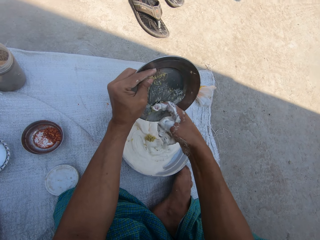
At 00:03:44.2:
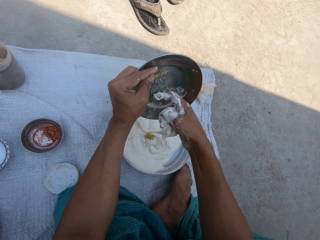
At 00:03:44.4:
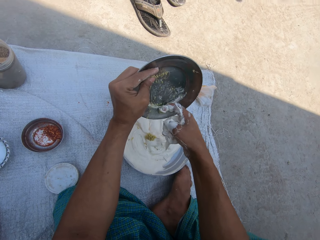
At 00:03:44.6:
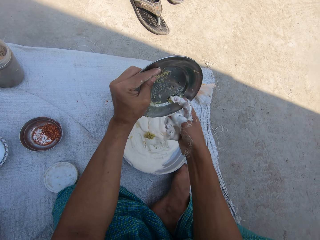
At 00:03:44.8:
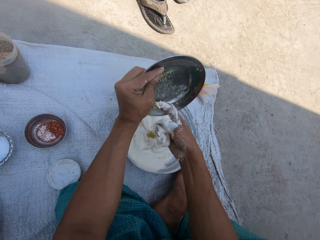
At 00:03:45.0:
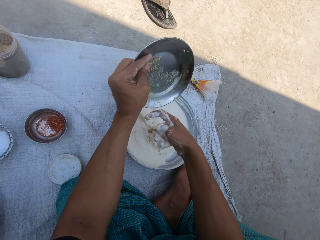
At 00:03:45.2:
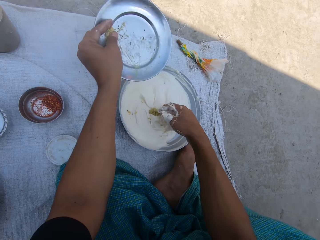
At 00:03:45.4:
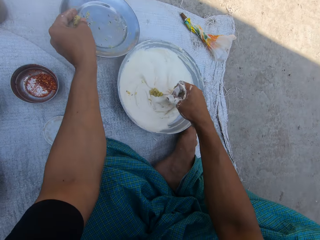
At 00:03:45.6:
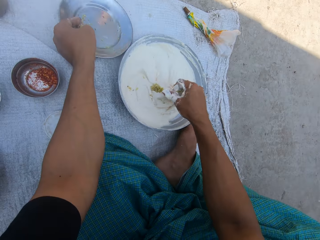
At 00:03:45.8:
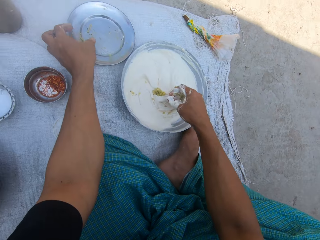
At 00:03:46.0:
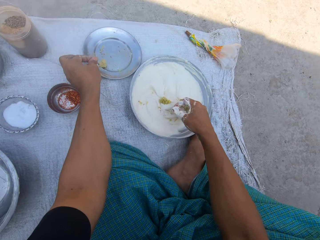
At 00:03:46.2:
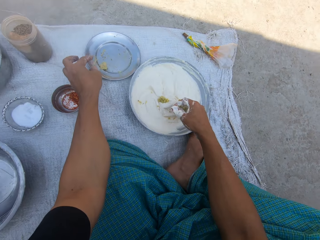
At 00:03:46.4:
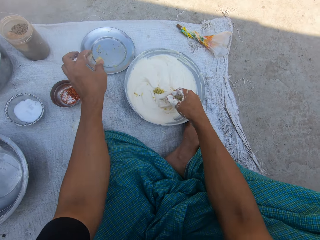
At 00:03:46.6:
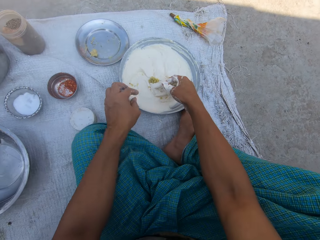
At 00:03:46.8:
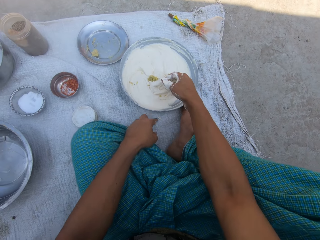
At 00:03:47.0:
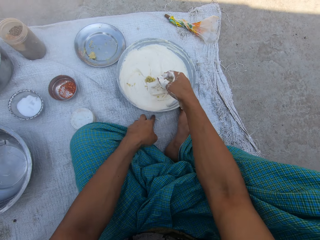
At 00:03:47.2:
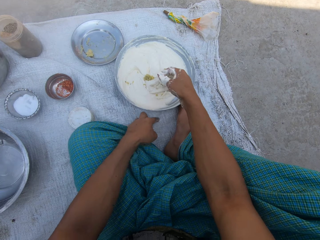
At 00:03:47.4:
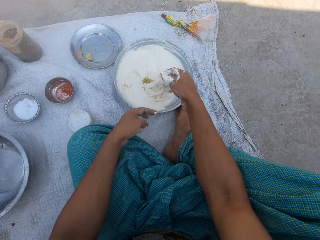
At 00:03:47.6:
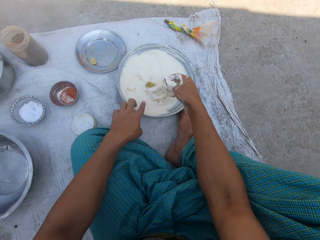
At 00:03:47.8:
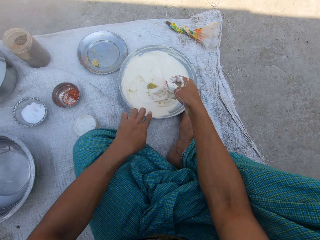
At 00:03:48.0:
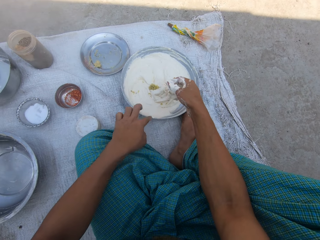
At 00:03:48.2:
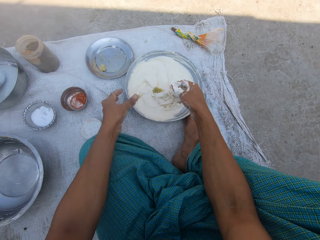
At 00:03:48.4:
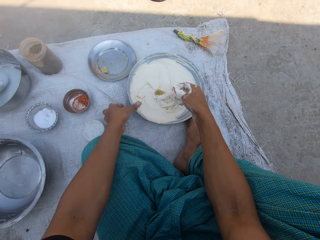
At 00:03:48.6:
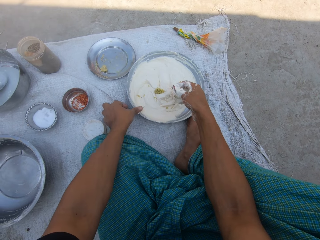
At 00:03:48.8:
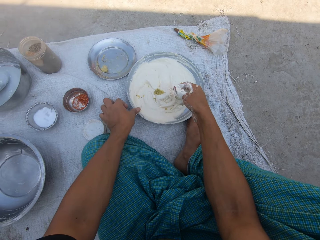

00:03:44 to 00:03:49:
The camera wearer puts down the plate with his left hand. He wipes the paste from the ground with his left index finger.

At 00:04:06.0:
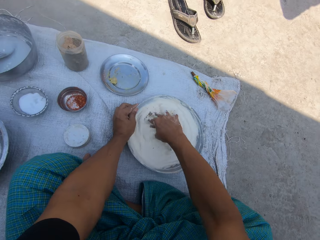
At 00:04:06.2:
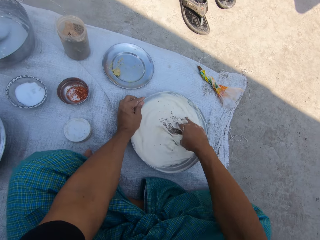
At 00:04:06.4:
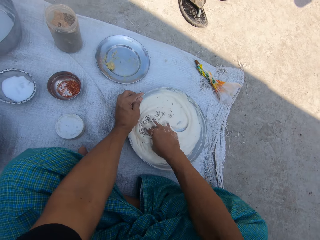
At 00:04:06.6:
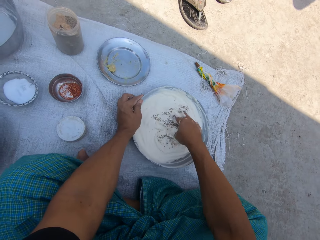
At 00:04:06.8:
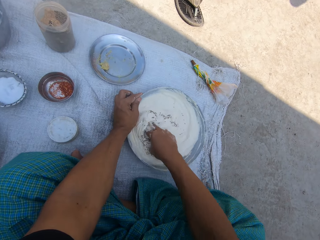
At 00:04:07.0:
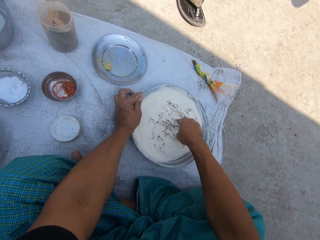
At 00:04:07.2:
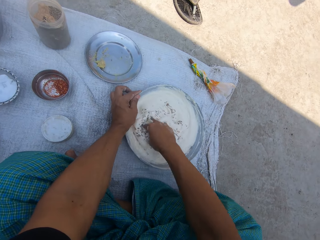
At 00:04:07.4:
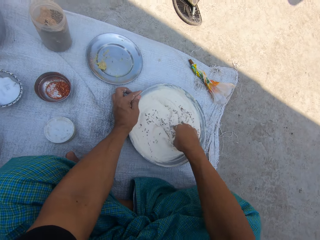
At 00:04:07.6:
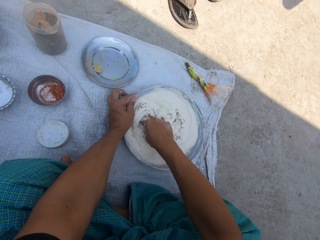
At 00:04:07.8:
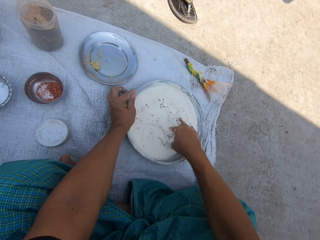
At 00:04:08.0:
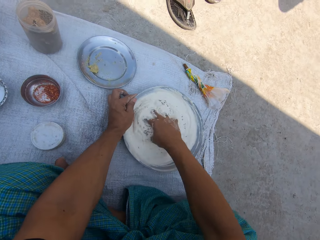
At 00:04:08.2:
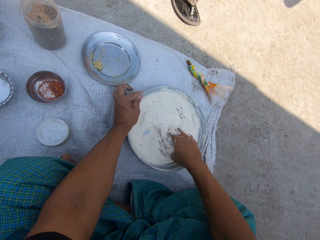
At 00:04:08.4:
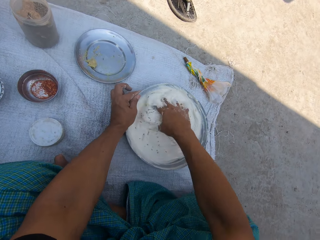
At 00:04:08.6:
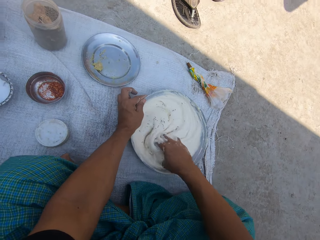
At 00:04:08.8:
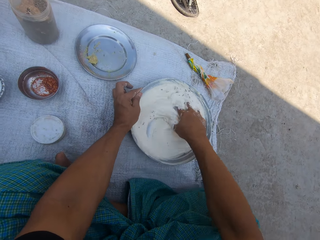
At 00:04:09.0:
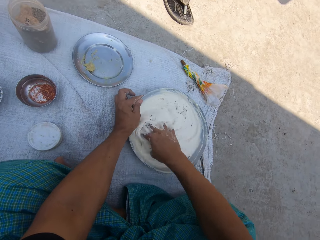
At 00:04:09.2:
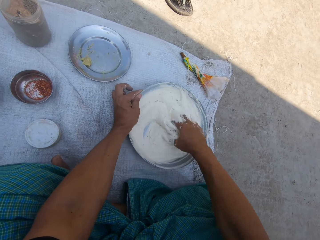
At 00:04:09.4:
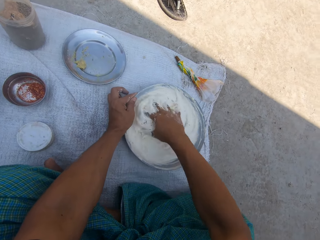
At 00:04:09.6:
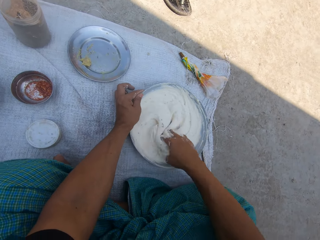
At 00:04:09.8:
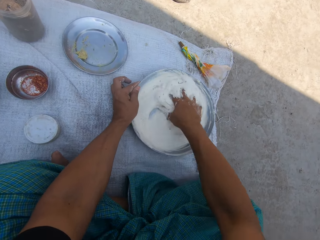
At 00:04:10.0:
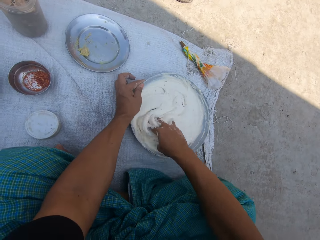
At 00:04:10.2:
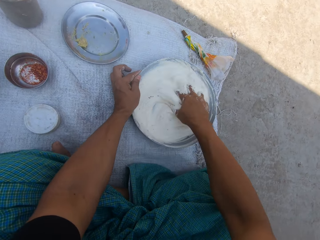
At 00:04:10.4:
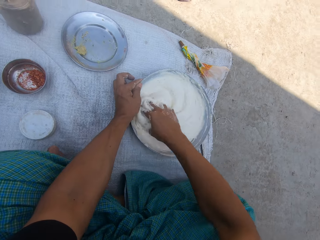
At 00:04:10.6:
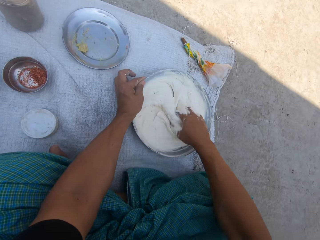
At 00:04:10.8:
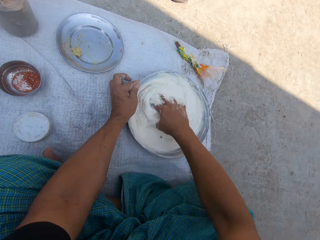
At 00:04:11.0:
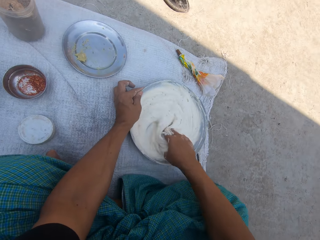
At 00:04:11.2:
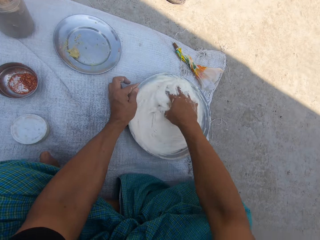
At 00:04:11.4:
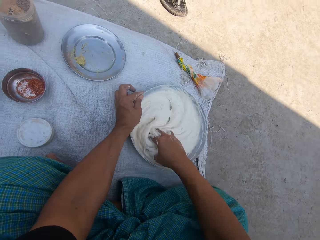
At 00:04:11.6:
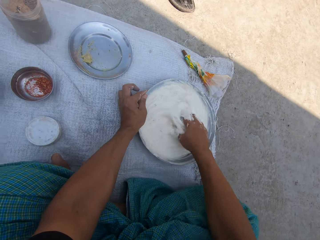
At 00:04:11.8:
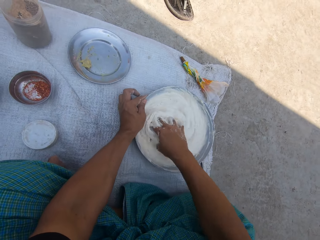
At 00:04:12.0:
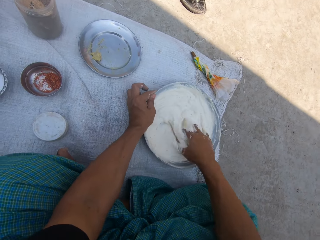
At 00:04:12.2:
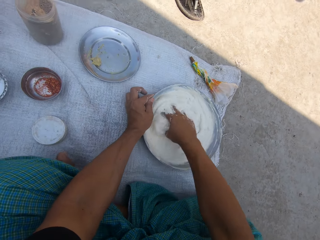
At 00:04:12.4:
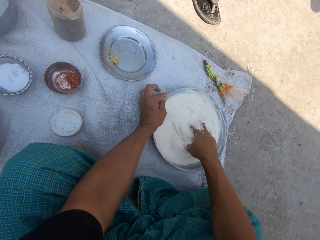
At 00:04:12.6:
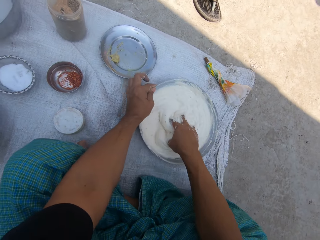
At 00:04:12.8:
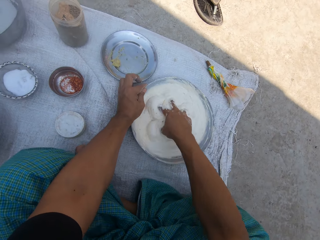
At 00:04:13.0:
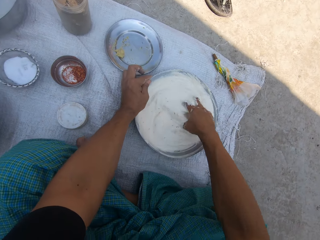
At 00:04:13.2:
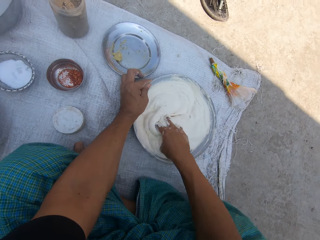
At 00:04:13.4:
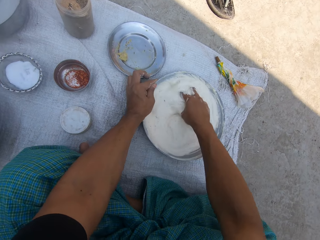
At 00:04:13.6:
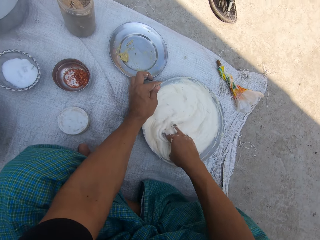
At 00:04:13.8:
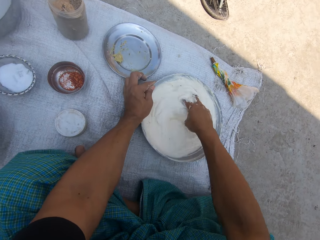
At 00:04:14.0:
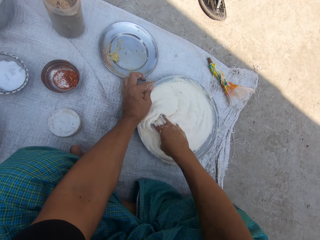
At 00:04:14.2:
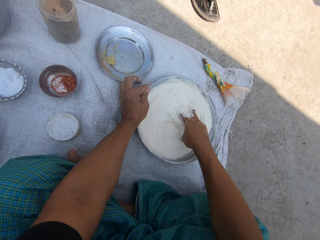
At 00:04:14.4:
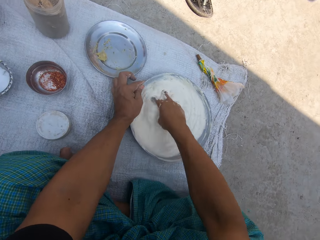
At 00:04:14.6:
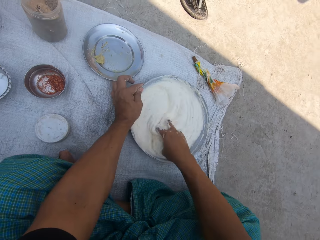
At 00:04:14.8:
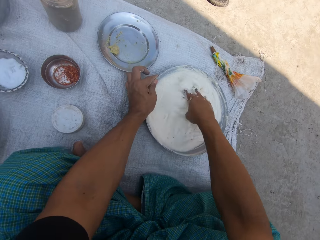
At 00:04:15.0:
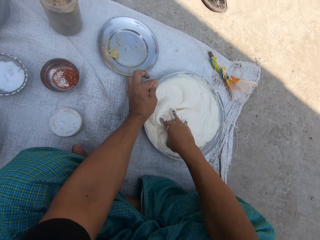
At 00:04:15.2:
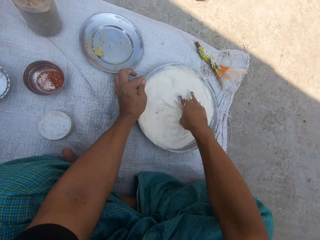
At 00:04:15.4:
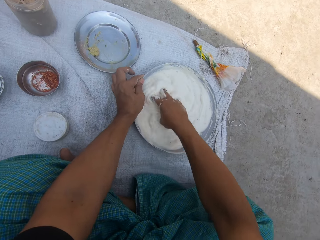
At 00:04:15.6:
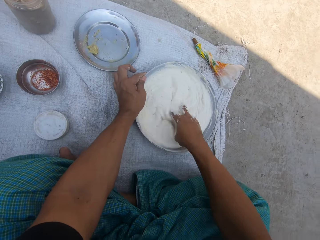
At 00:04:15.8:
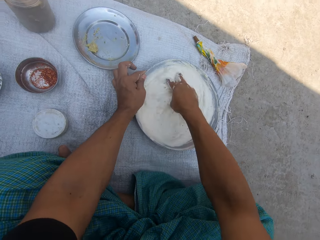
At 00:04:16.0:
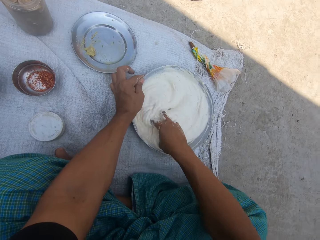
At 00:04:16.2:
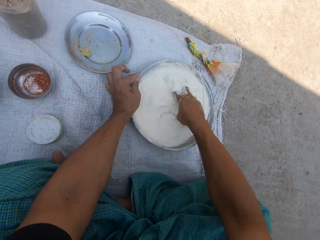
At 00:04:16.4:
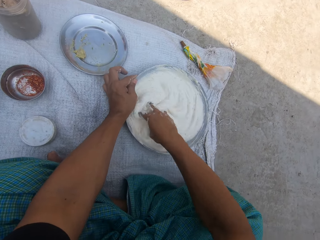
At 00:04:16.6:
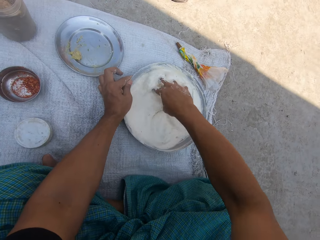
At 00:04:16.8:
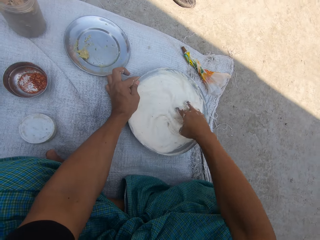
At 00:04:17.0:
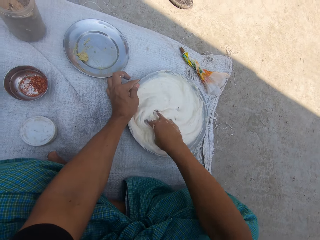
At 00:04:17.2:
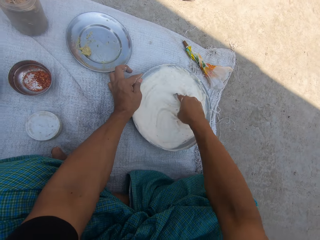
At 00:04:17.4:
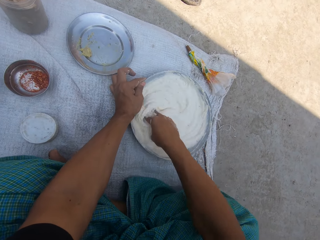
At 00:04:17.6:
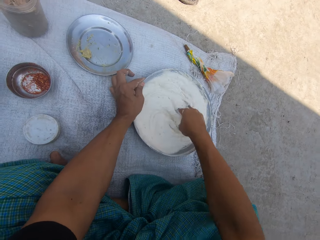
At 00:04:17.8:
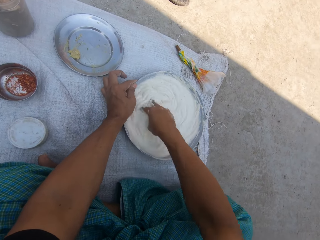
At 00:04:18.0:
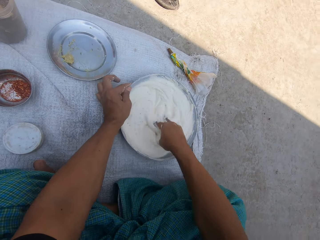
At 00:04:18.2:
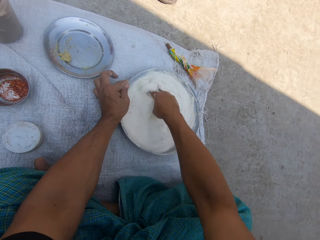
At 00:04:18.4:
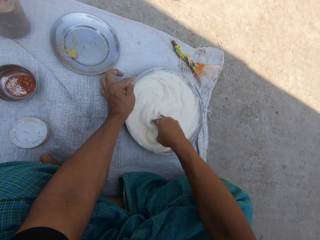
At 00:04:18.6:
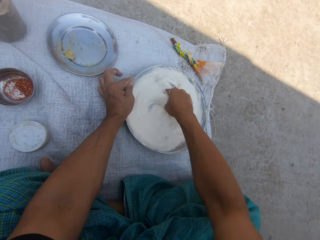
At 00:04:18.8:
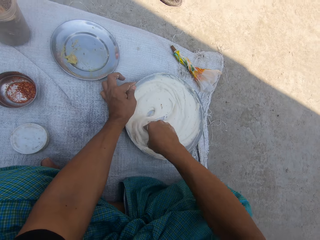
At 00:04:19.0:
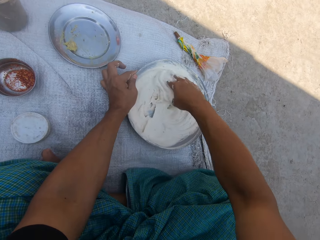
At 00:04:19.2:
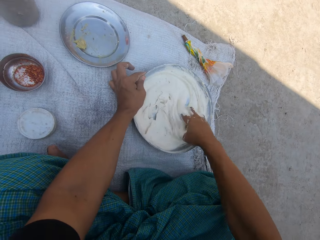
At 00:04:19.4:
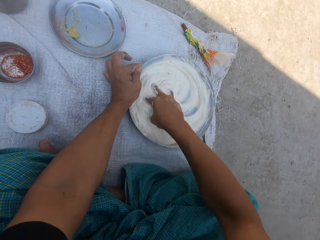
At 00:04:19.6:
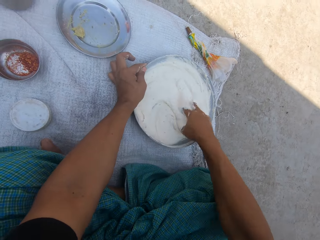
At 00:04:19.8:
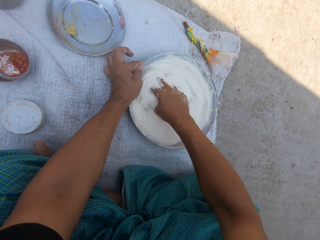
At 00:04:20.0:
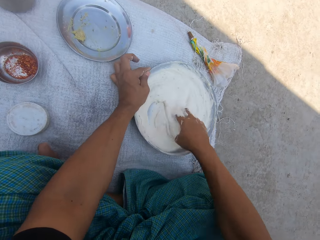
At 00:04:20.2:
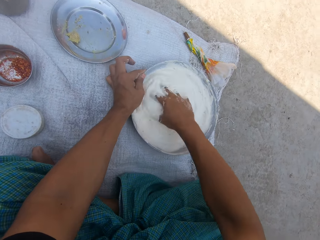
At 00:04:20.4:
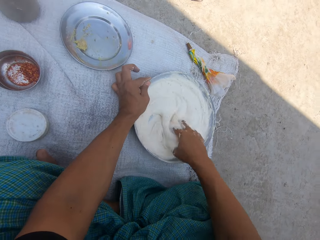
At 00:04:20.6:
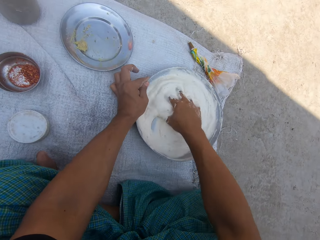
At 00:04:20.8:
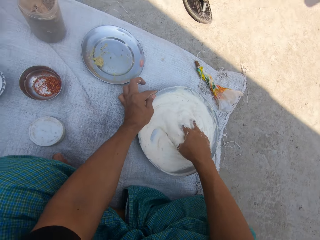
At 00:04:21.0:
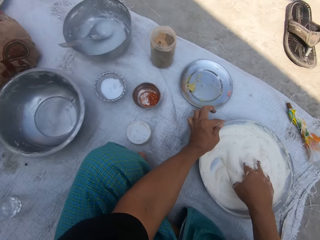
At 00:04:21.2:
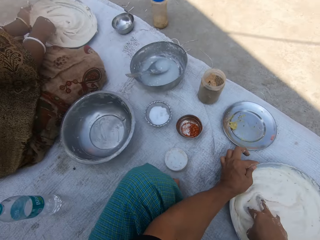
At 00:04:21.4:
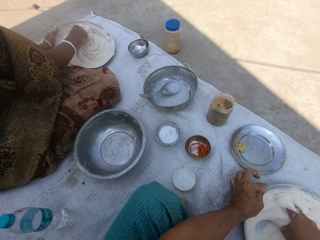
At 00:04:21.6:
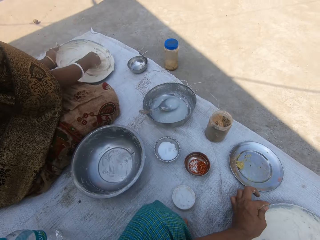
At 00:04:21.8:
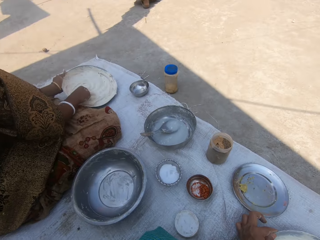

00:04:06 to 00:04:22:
The camera wearer pulls the basin with his left hand.
